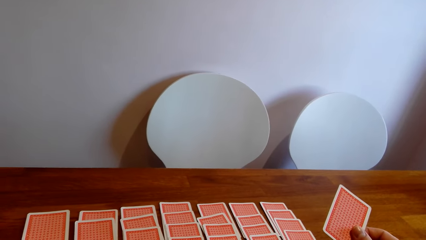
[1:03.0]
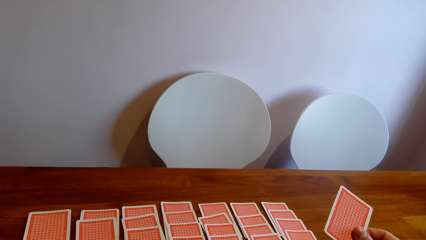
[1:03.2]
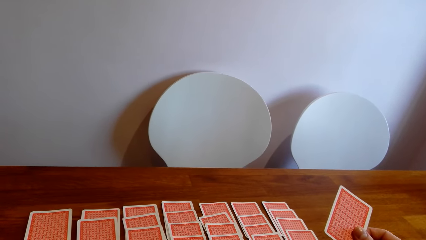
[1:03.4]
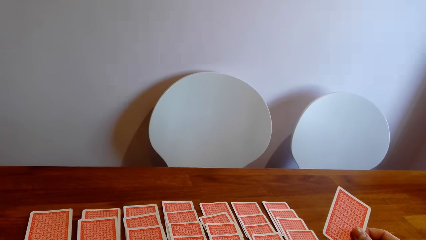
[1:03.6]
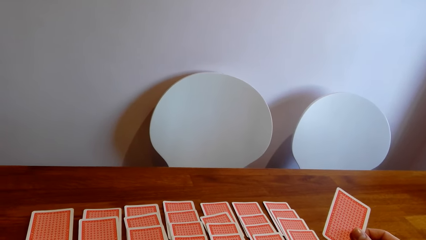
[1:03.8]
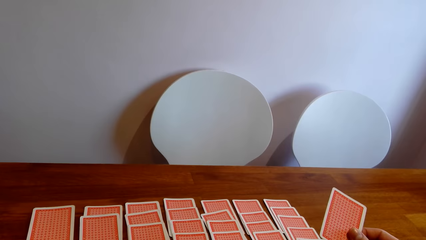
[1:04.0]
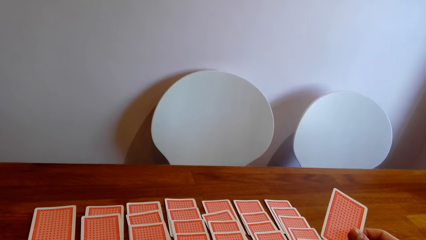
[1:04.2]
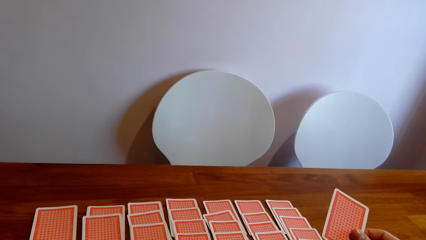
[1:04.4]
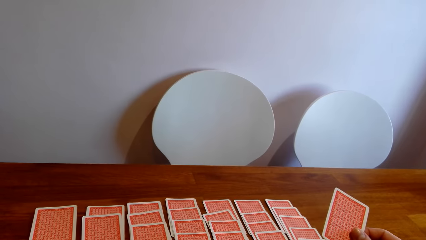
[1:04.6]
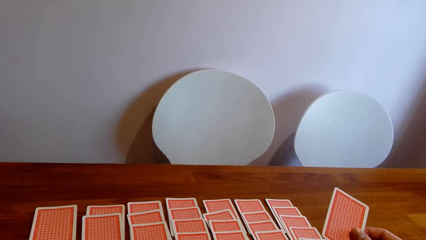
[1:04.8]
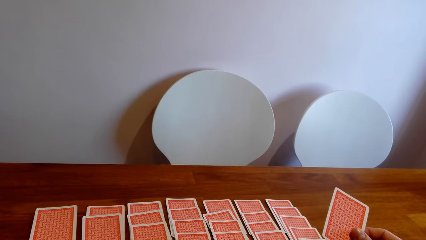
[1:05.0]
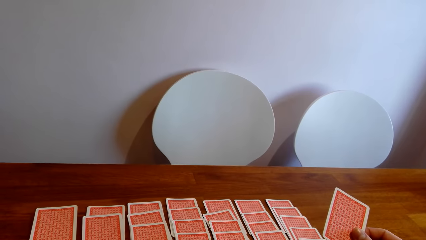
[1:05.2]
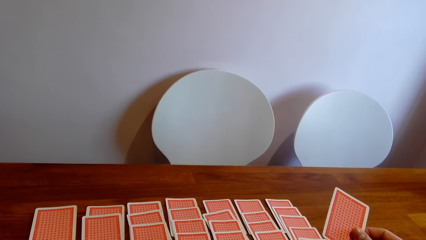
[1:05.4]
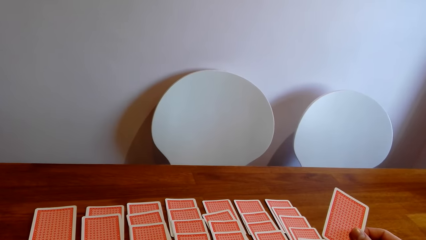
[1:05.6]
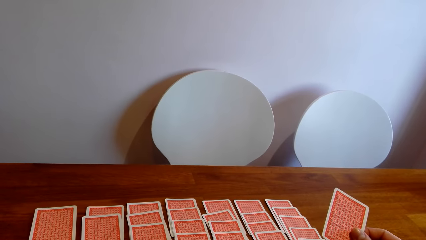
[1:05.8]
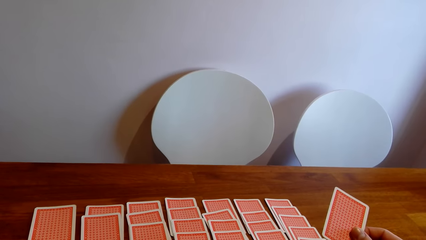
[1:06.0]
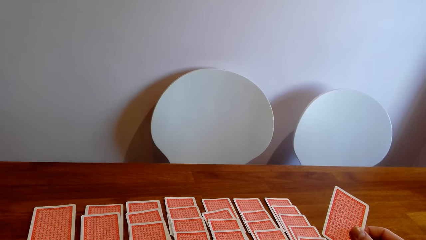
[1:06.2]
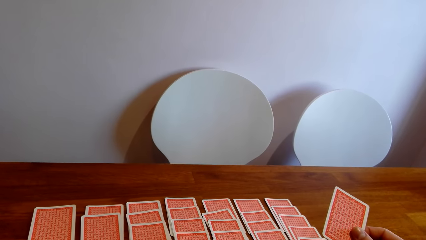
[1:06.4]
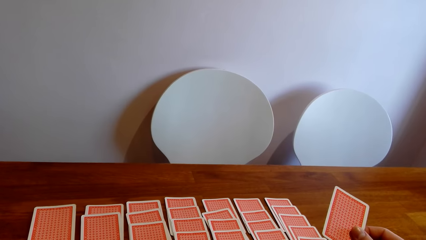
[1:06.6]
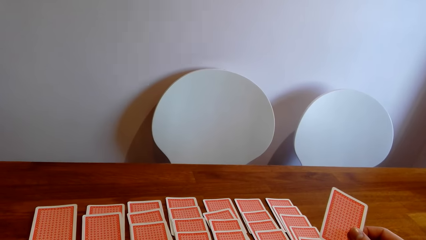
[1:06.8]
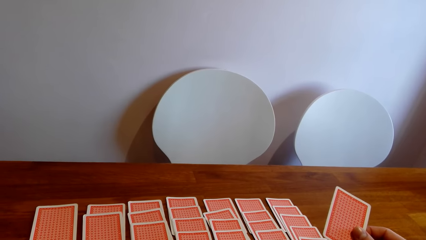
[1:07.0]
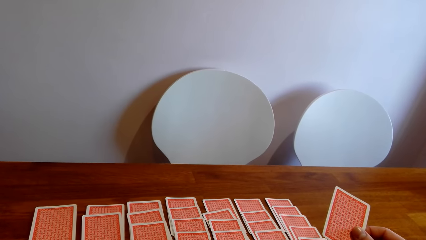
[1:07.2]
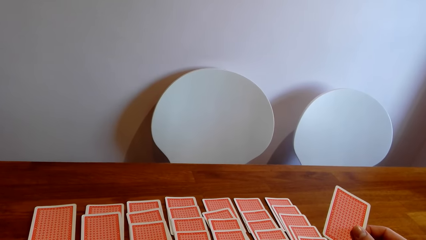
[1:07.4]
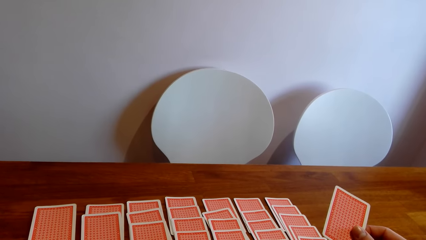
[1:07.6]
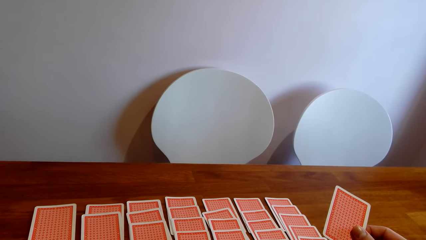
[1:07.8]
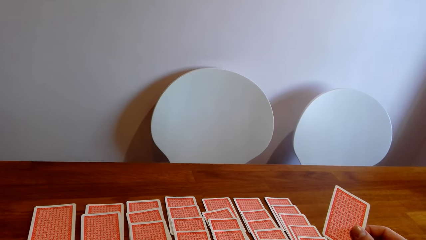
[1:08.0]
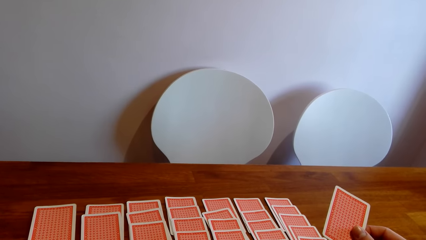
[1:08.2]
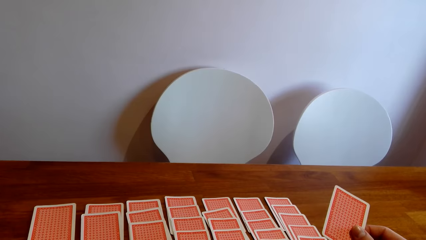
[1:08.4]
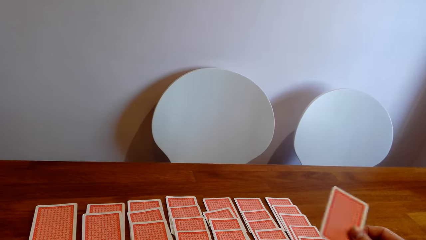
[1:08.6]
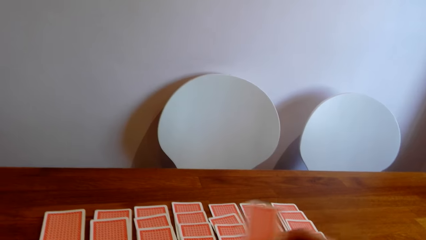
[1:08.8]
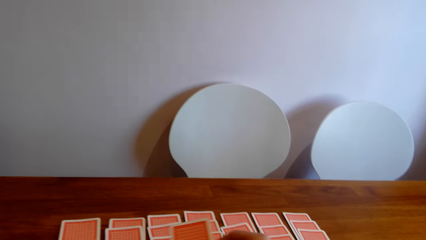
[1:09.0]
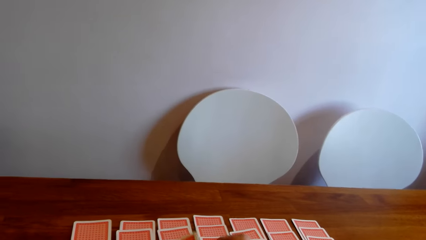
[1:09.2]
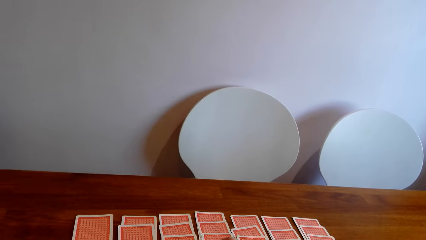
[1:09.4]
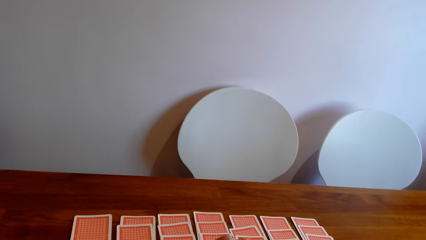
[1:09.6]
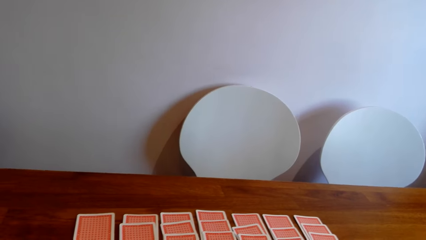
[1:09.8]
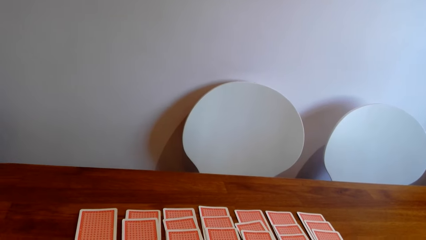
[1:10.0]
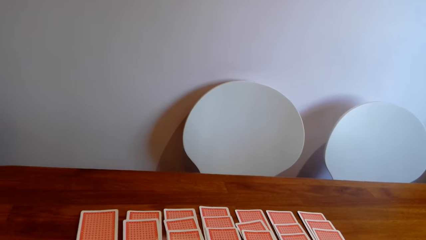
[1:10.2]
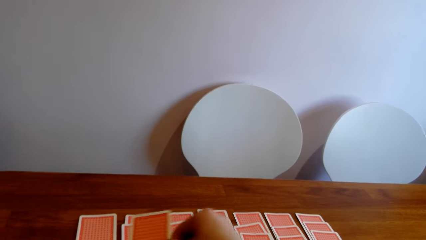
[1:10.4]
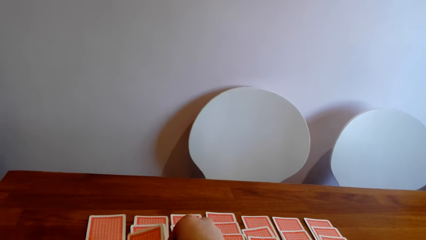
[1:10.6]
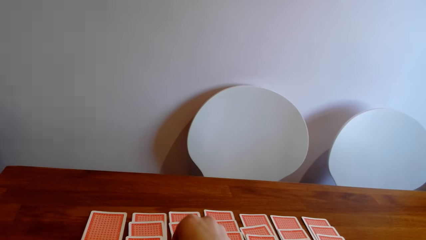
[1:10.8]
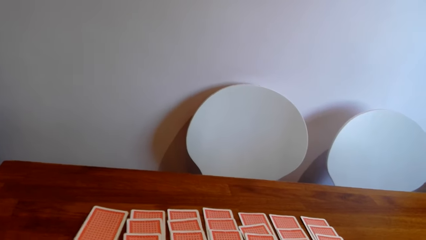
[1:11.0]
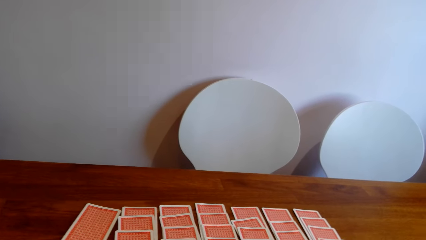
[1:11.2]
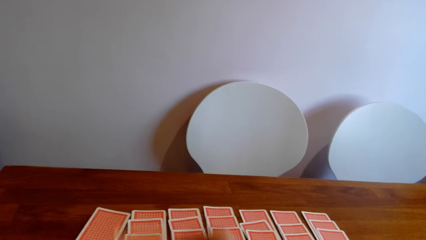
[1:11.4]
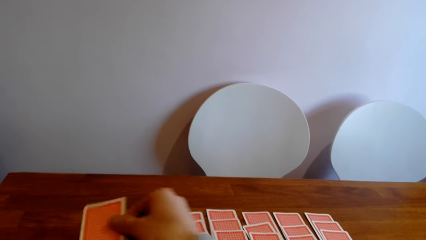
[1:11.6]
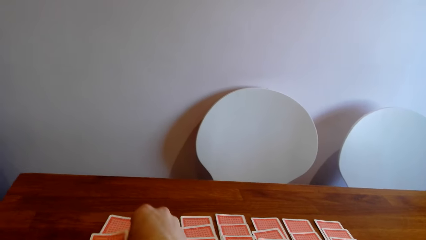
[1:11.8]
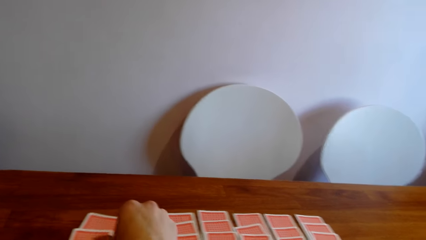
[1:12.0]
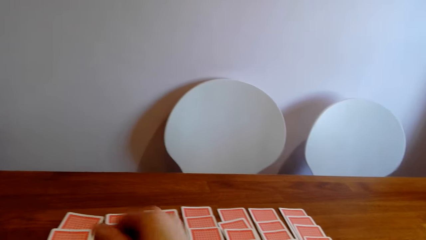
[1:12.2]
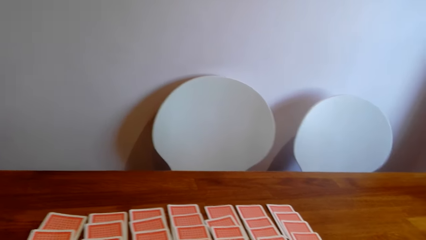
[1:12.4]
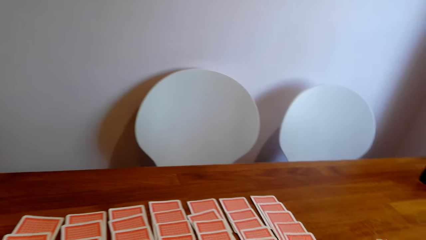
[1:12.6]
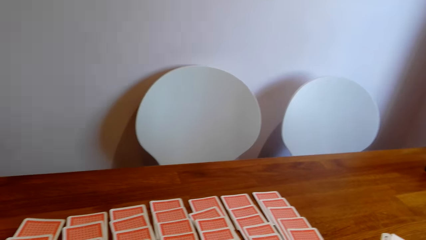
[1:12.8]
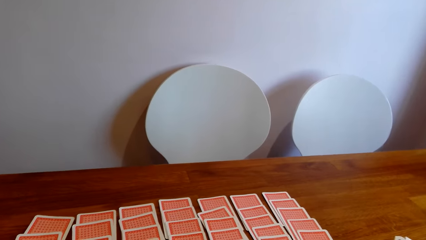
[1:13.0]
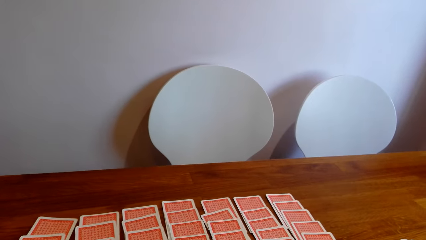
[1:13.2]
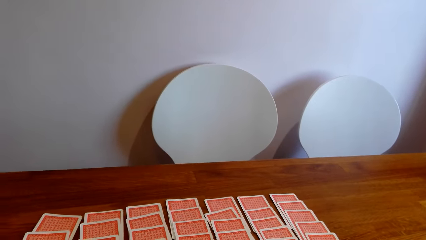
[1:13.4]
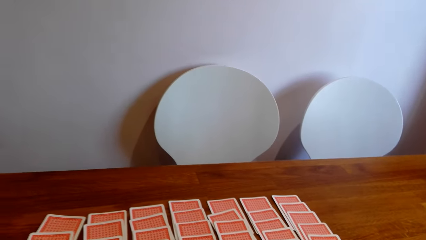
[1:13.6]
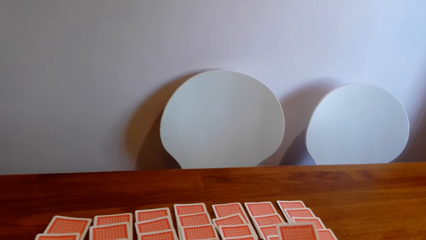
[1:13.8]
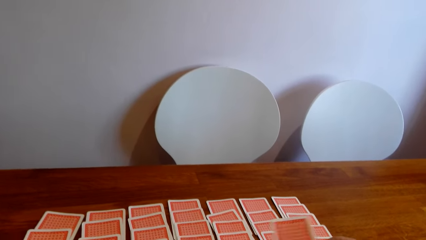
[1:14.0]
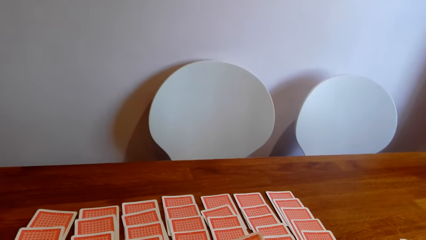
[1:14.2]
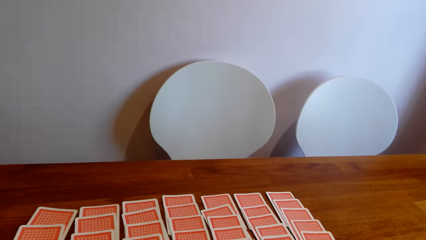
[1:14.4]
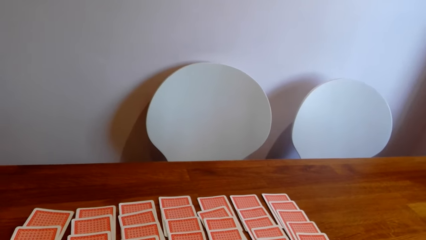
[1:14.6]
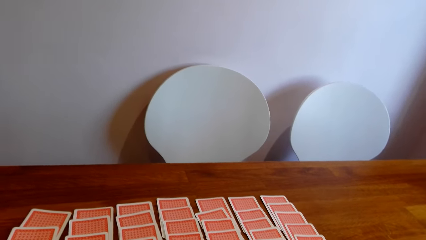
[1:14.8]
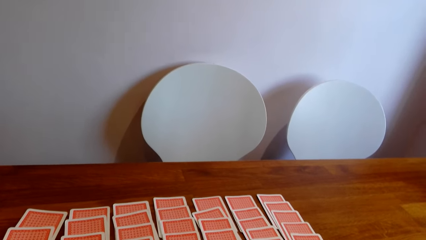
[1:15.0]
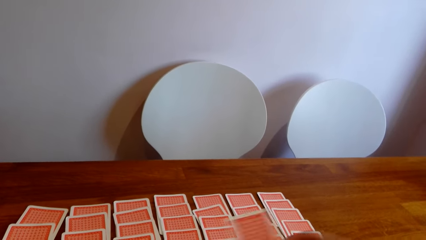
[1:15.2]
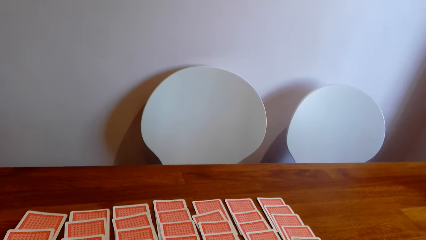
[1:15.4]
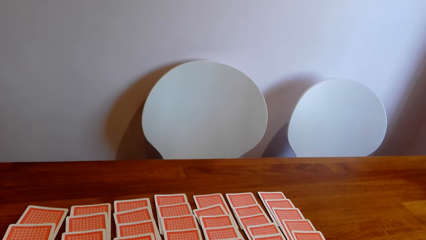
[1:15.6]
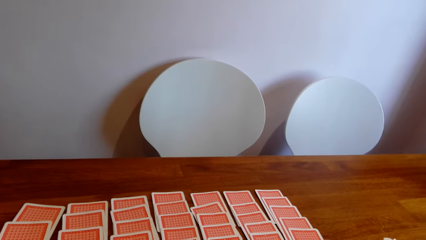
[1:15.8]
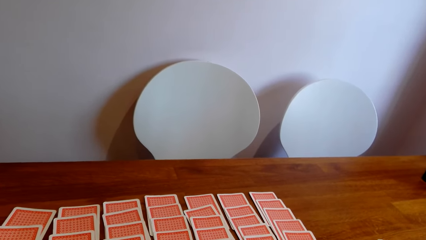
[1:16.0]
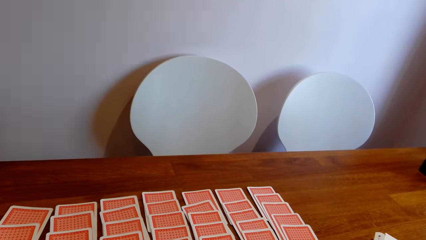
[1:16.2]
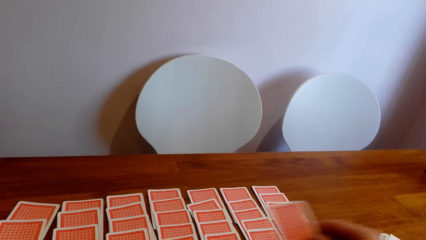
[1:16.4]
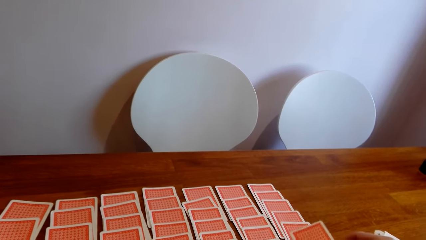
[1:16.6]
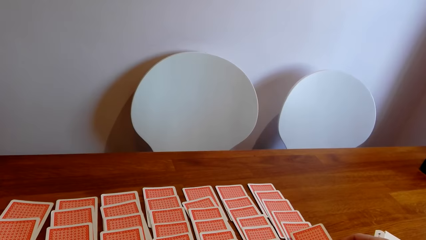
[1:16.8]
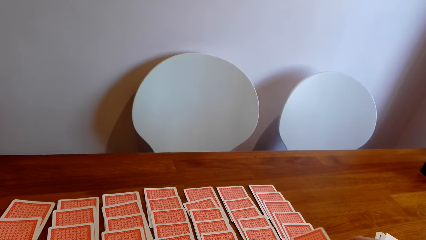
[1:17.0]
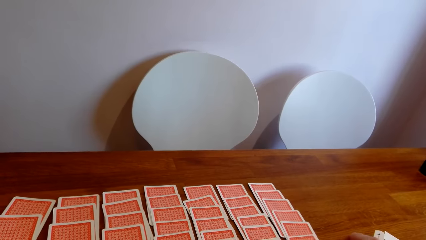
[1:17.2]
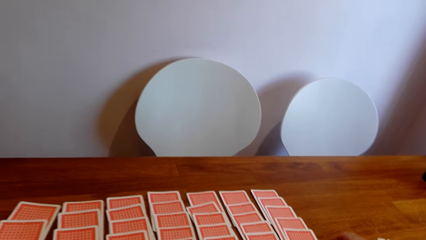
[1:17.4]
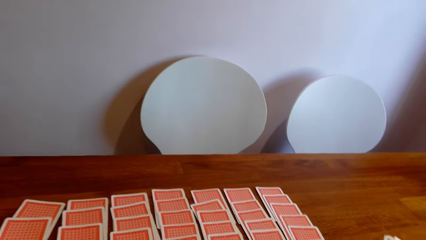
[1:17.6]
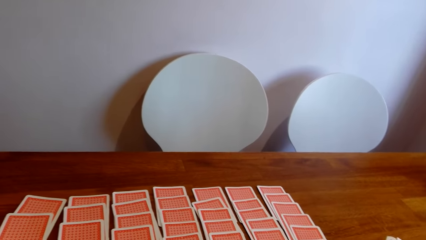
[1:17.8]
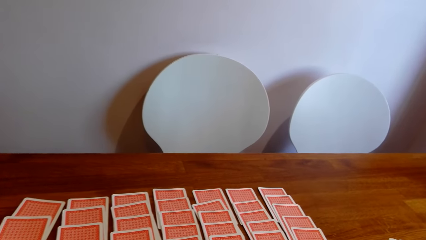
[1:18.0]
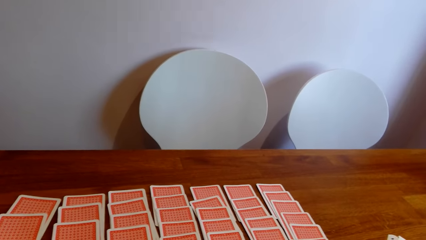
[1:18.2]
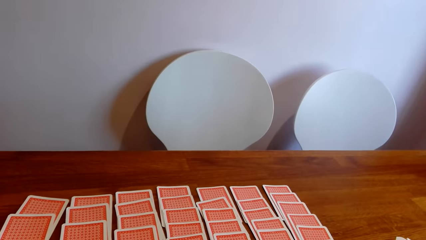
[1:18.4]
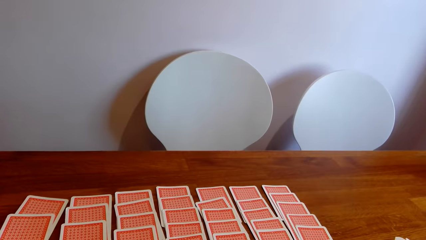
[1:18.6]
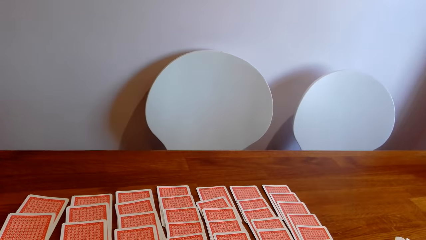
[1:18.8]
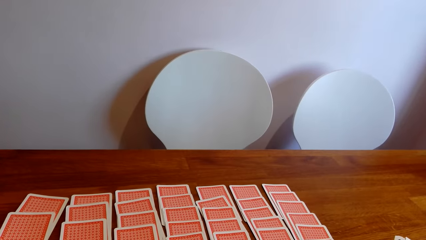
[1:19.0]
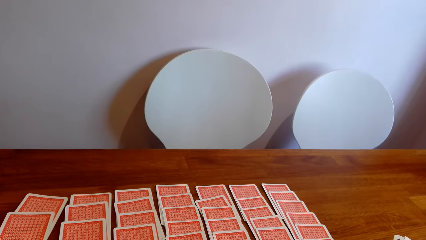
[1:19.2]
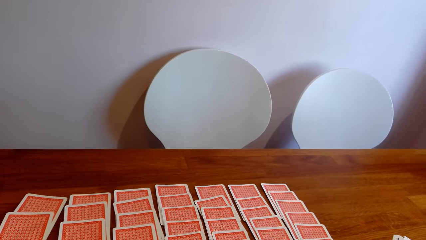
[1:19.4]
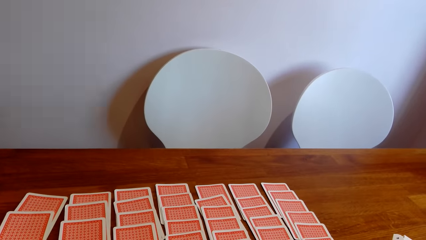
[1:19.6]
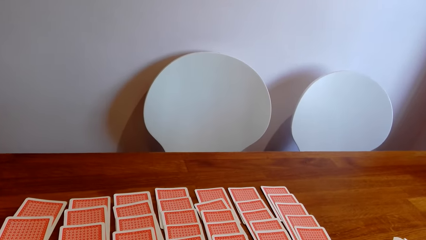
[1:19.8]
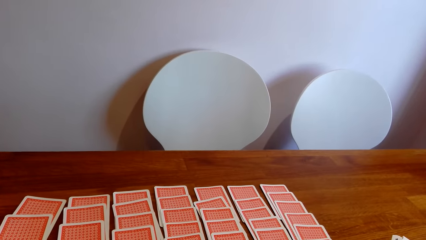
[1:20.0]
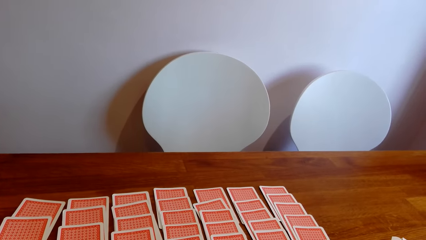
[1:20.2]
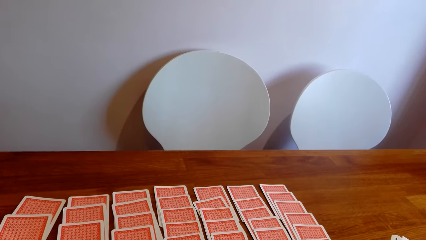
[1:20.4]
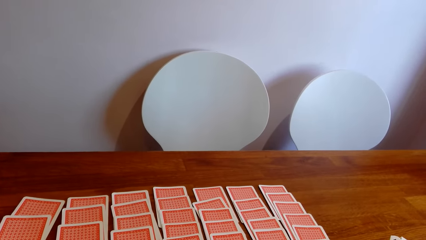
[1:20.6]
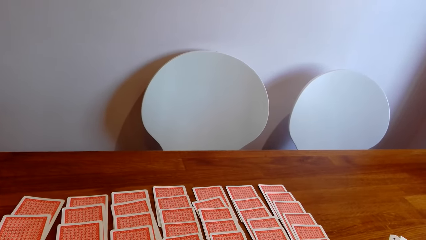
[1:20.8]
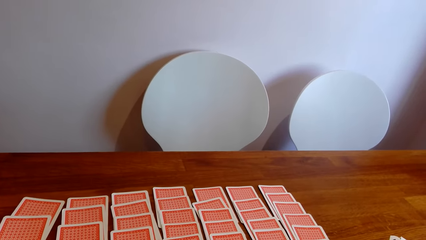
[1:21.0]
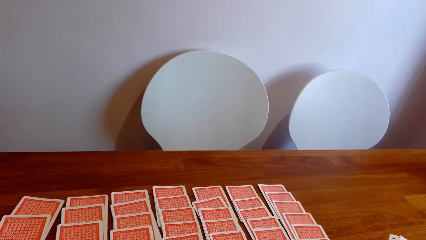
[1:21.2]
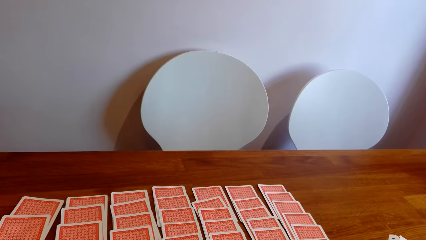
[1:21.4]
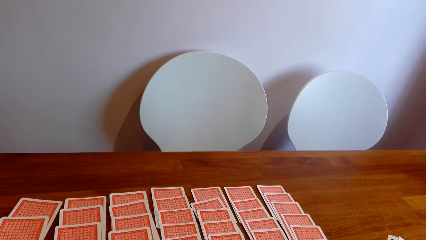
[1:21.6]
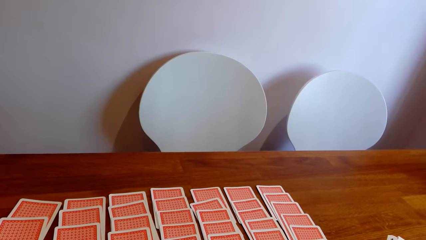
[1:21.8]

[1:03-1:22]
The camera wearer holds a card. They put a card on the table repeatedly.
